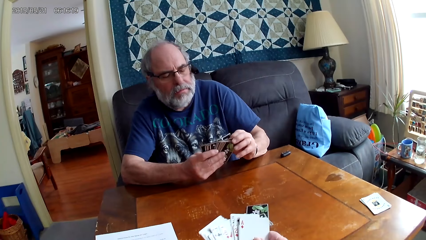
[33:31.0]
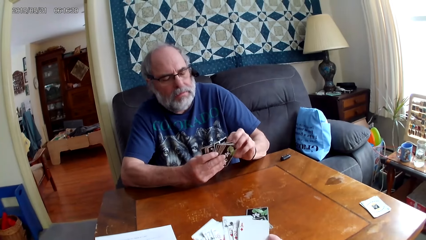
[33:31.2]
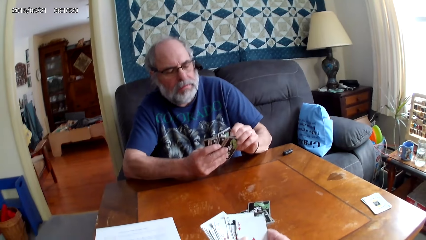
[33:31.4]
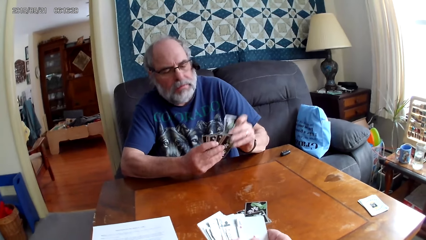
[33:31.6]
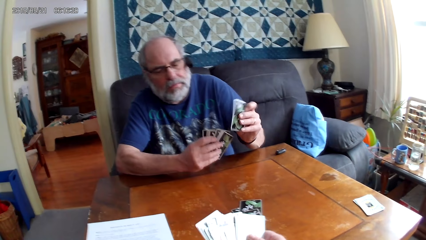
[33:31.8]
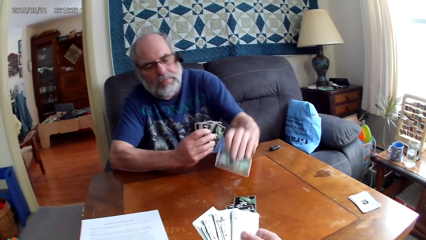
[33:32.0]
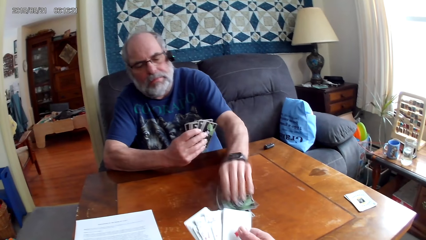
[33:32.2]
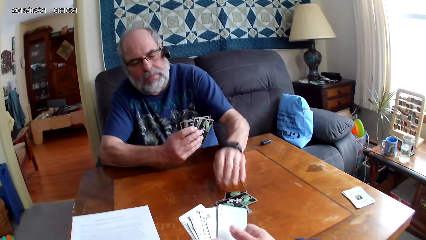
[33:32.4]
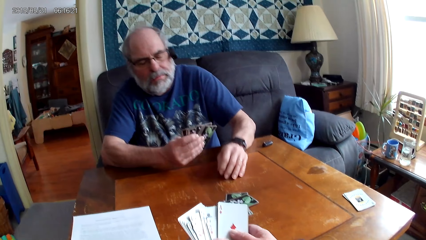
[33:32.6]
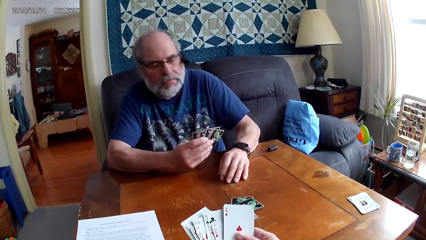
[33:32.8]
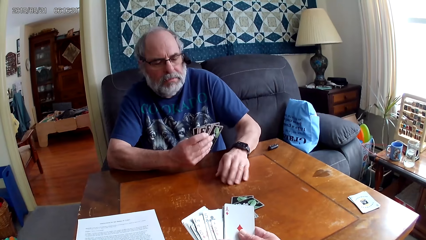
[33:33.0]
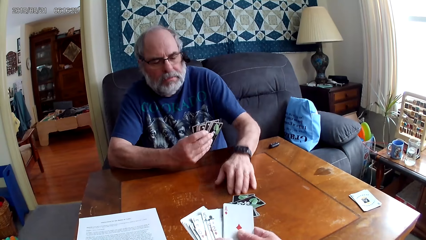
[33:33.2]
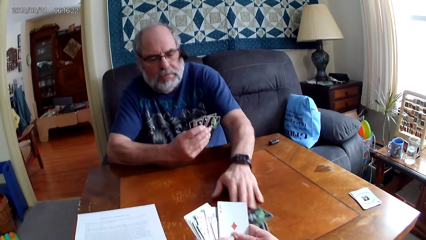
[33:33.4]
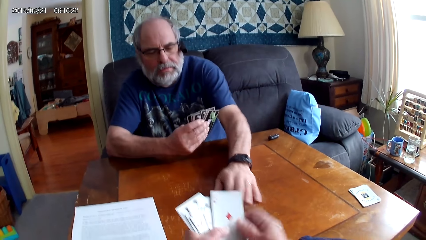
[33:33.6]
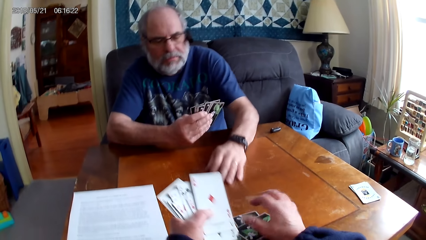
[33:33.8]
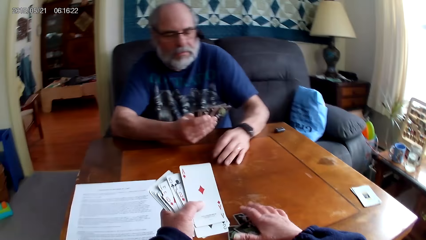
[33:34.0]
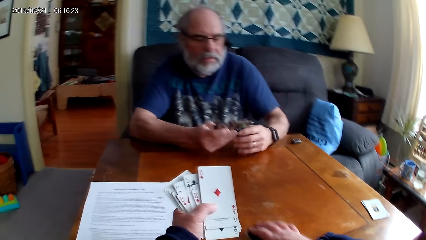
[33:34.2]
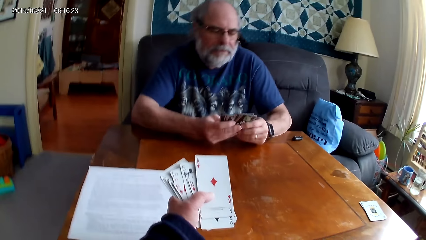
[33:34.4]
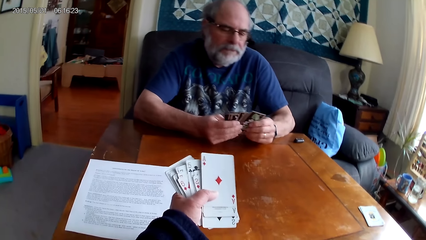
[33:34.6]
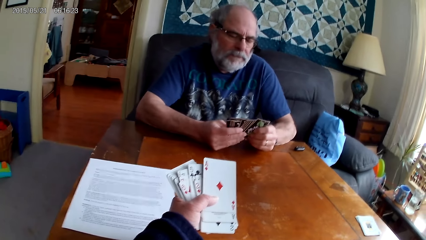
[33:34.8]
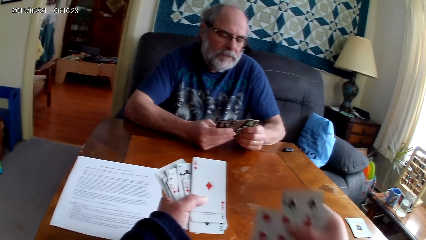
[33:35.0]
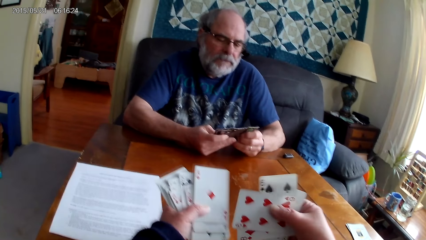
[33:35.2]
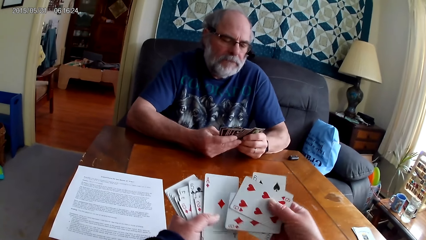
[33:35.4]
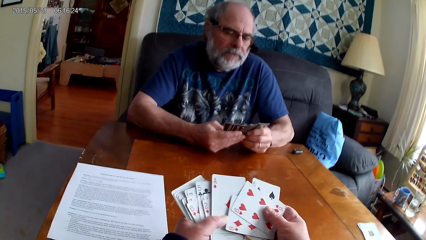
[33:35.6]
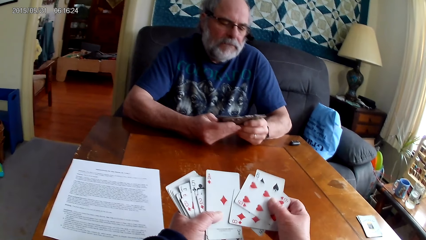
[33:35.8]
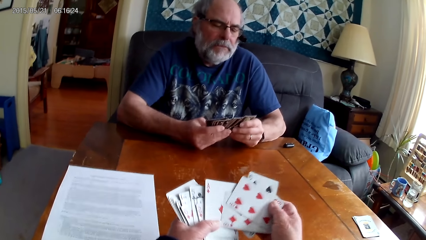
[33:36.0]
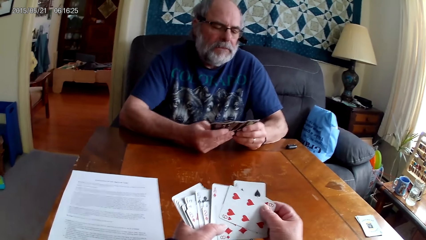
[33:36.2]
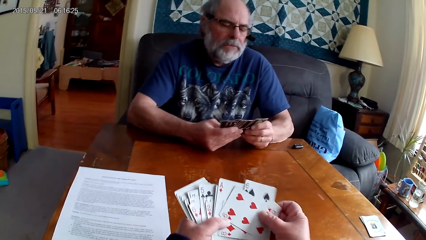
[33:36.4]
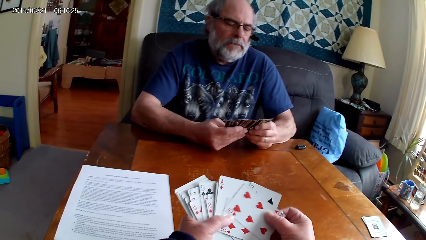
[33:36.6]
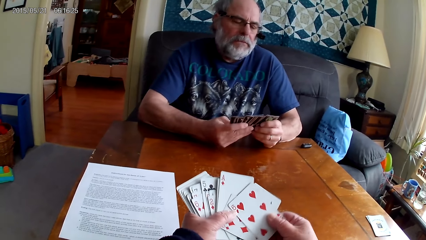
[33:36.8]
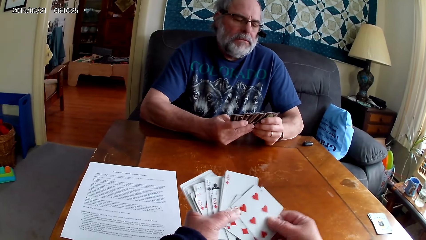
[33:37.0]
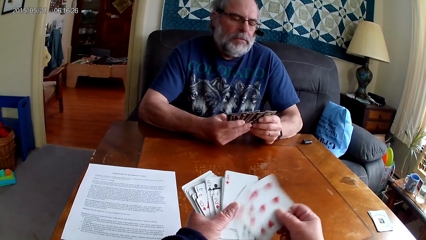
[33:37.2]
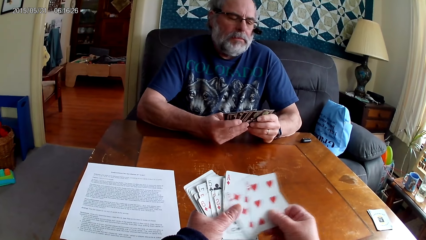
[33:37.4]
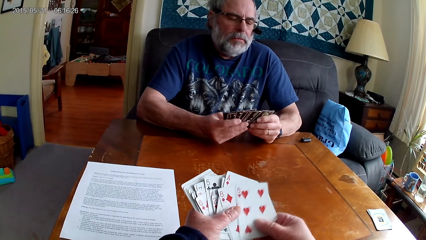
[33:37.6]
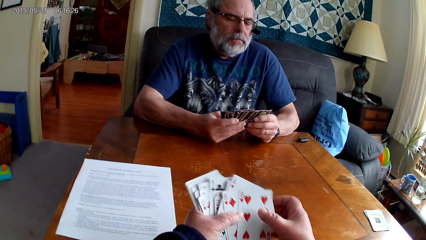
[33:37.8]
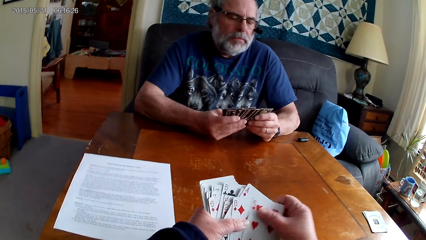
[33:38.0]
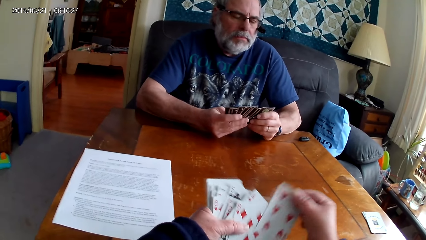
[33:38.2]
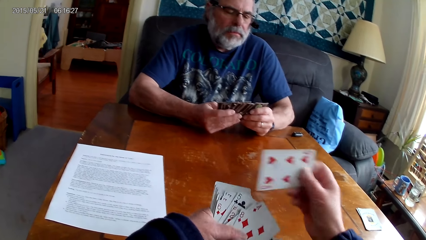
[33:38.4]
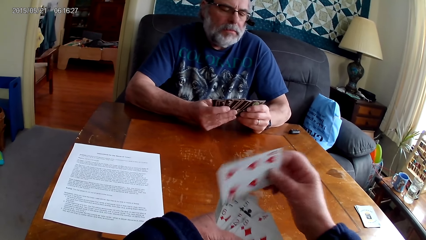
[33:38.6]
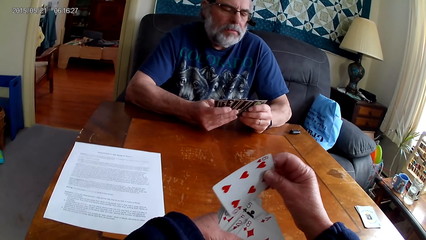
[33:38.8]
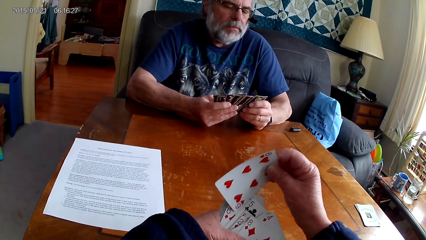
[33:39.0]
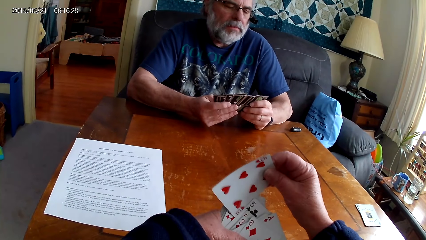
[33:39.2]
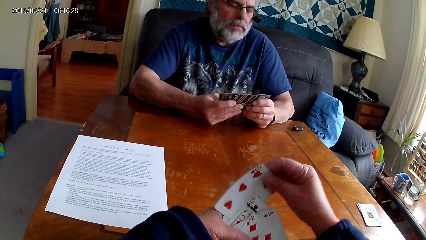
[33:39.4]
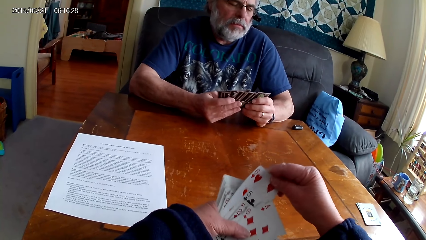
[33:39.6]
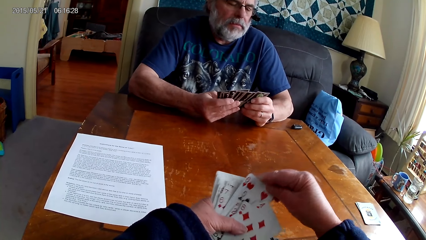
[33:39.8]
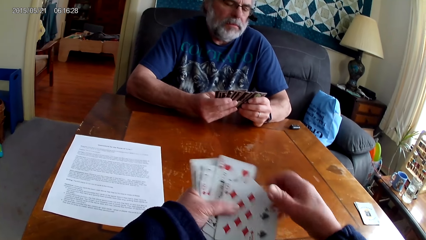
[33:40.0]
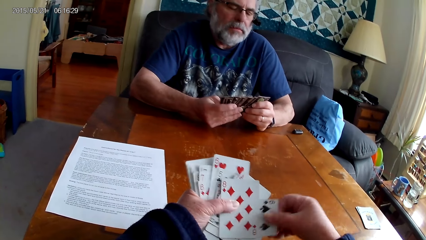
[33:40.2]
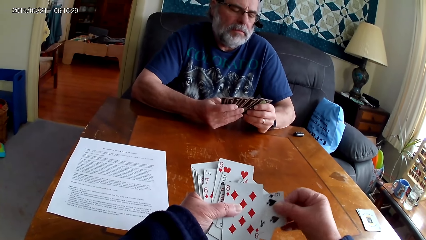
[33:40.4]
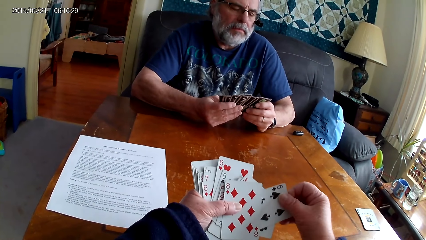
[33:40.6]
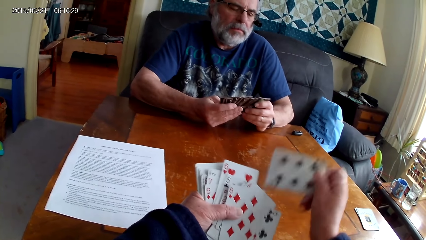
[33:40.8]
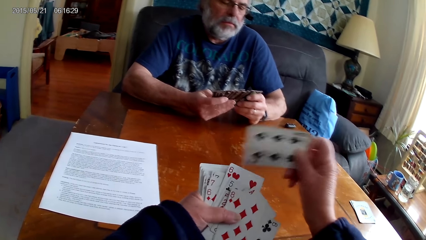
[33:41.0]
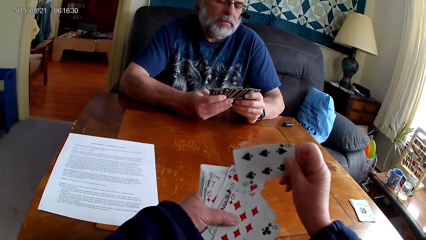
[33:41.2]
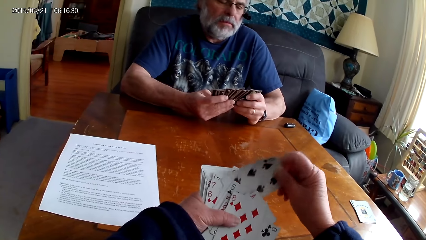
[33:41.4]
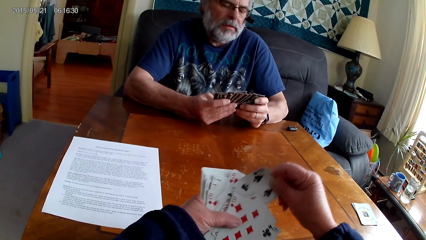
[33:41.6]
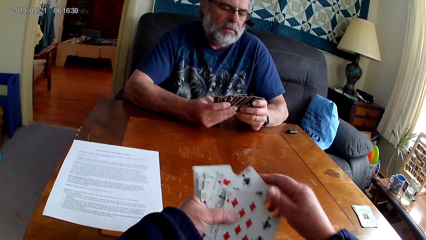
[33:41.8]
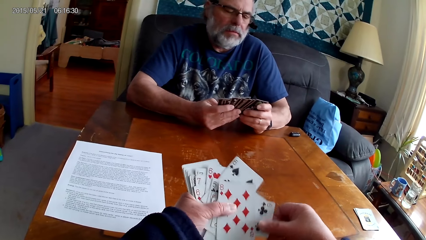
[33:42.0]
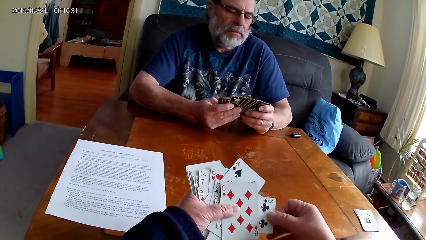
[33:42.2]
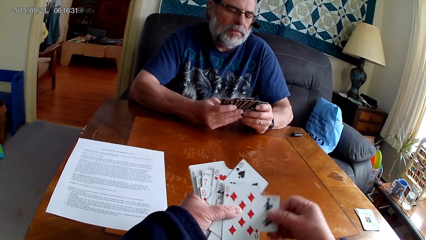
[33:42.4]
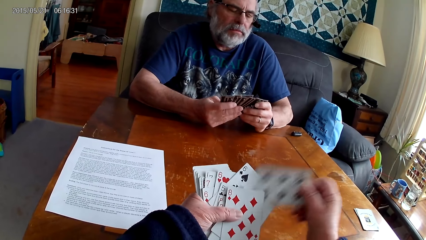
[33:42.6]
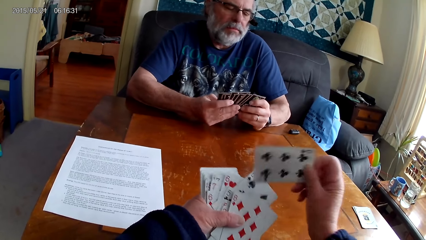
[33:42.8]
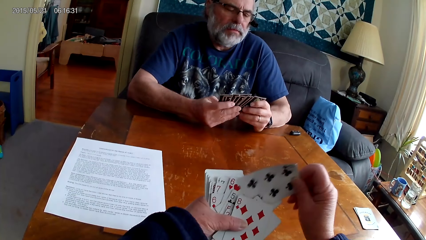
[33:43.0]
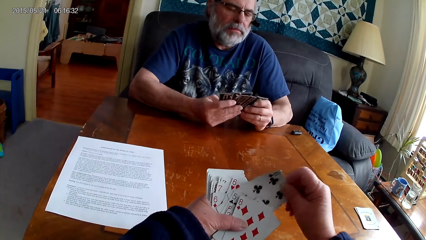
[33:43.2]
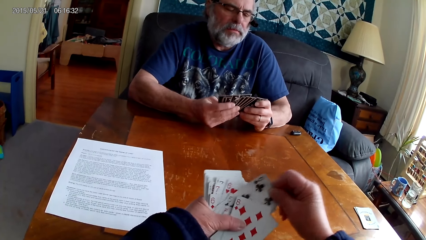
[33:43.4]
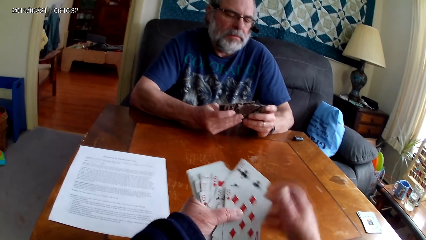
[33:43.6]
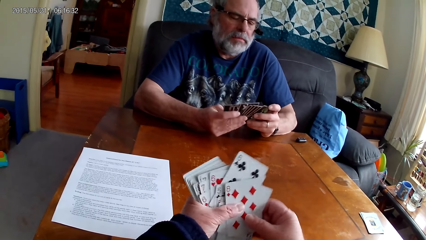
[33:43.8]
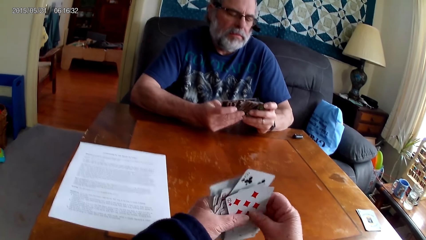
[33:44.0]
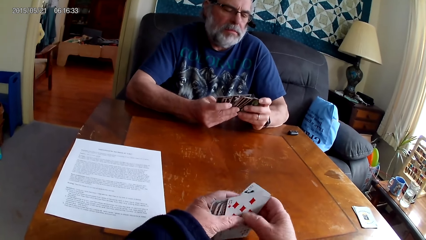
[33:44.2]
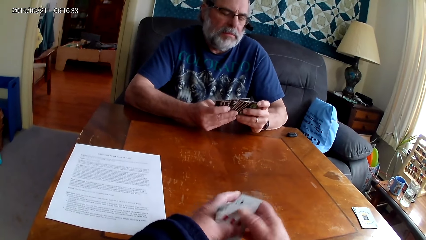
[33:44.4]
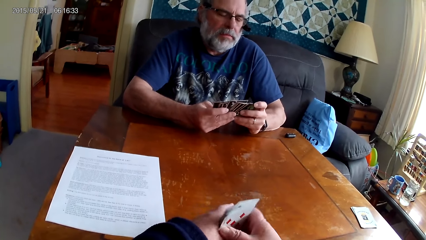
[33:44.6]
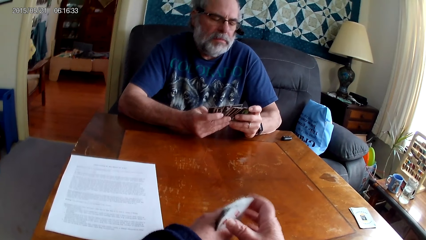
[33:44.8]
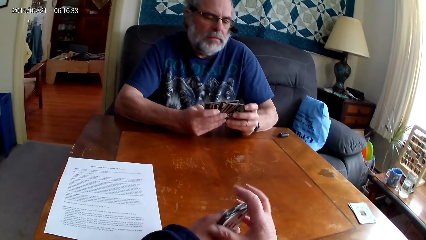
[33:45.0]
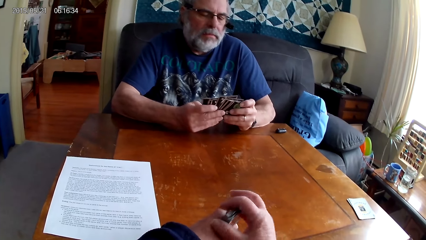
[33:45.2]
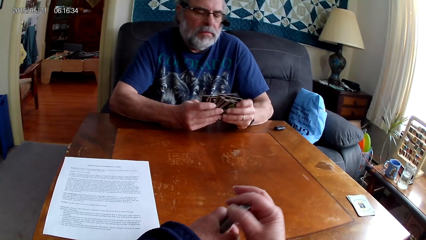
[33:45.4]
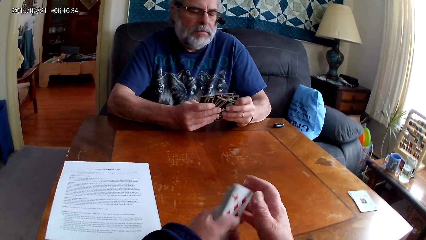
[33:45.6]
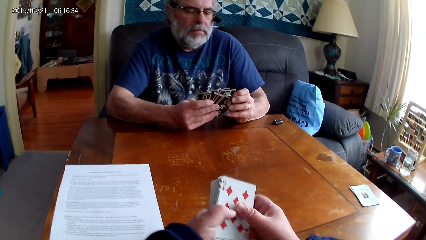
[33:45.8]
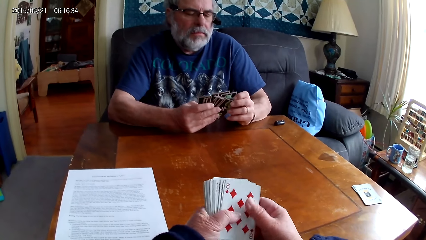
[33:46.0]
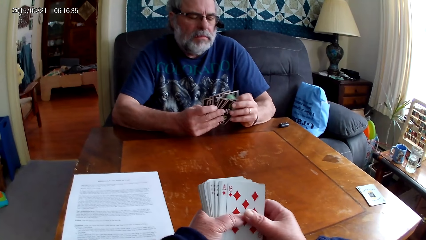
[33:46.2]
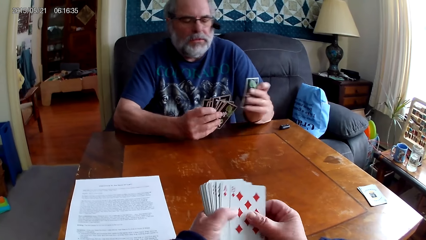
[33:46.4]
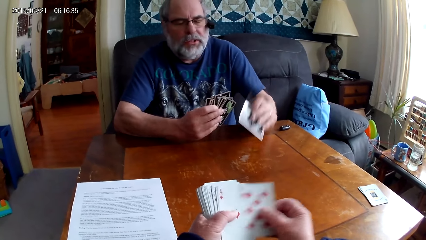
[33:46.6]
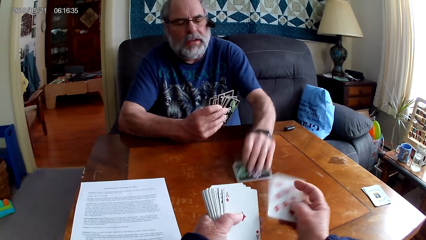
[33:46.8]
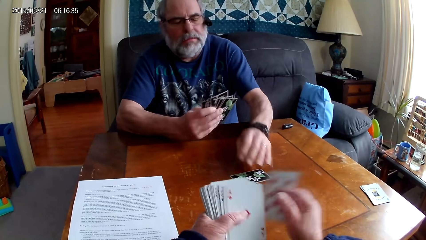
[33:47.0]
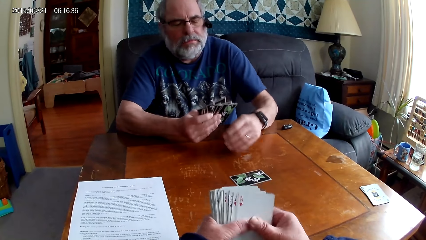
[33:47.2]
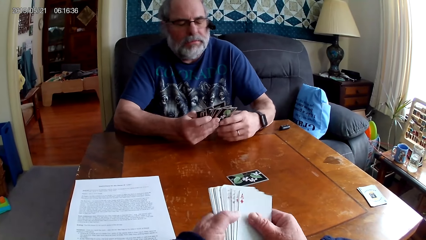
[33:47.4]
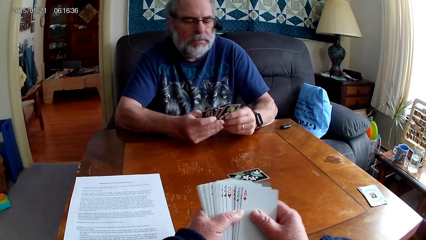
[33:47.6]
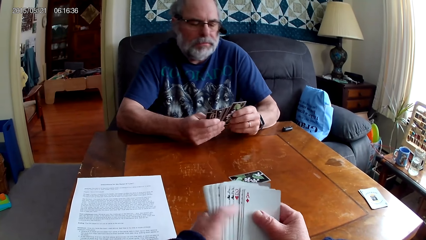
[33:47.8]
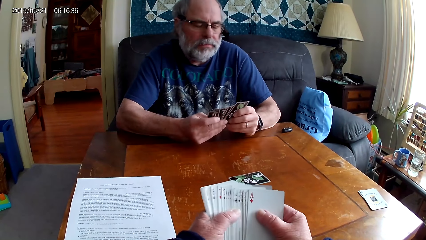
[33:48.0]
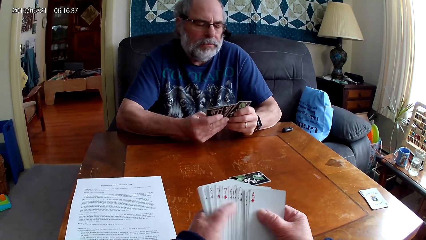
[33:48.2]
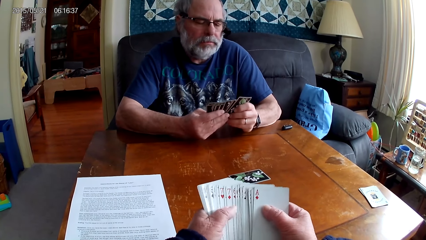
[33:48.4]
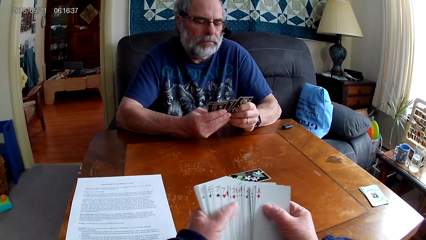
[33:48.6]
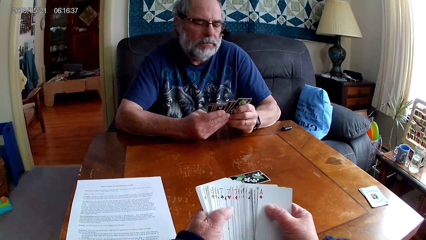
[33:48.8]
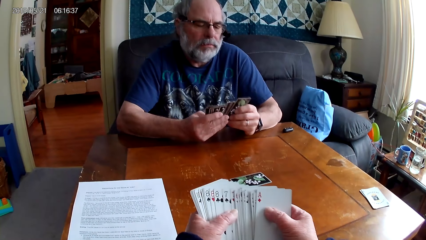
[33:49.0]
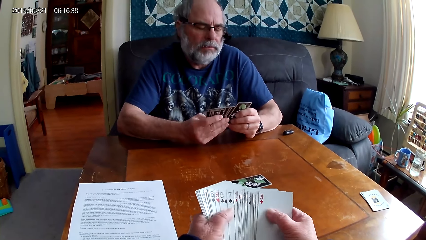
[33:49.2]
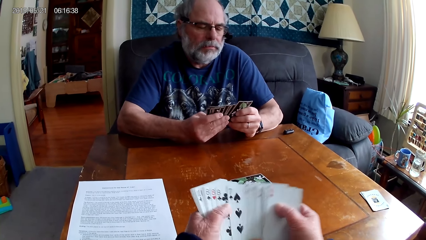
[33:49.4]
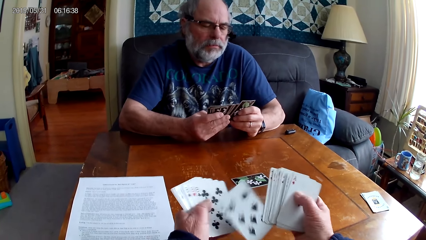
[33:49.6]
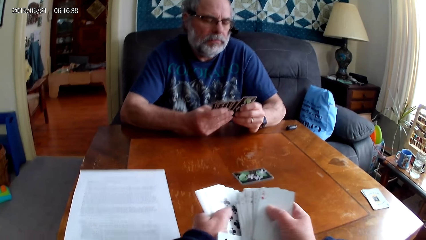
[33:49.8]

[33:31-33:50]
The camera wearer speaks. A man puts a card on the table and moves the cards towards the camera wearer. The camera wearer picks the cards from the table. They shuffle cards. They arrange cards. The man speaks and puts a card on the table. The camera wearer chooses cards.
